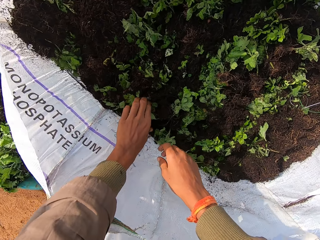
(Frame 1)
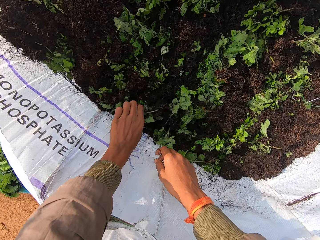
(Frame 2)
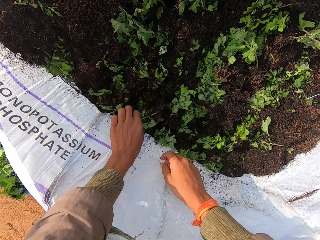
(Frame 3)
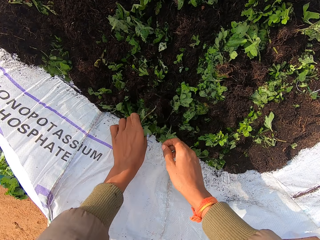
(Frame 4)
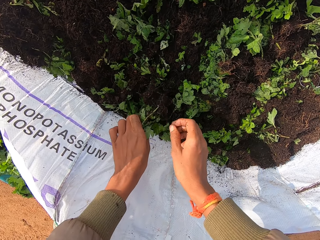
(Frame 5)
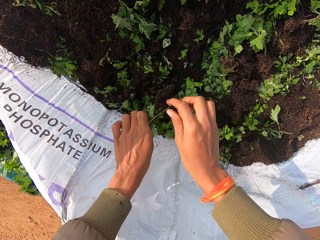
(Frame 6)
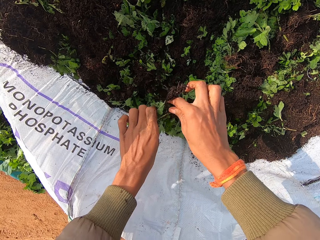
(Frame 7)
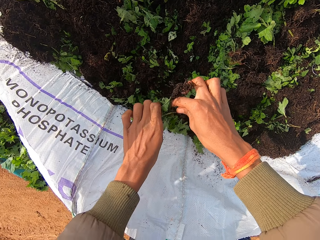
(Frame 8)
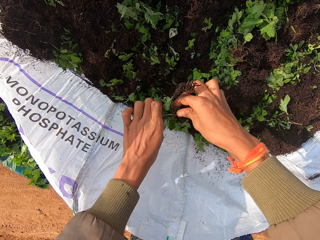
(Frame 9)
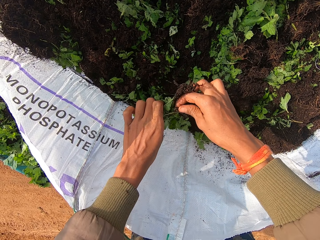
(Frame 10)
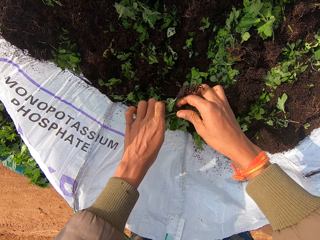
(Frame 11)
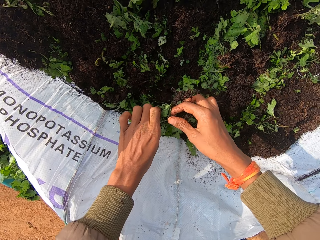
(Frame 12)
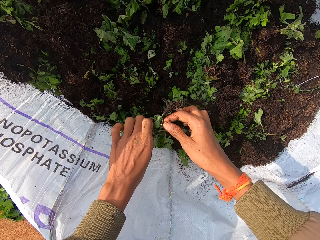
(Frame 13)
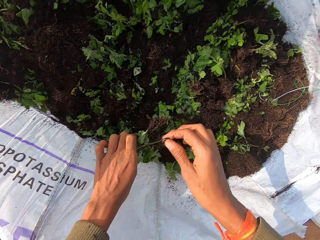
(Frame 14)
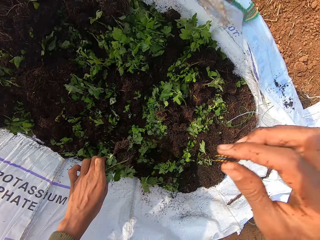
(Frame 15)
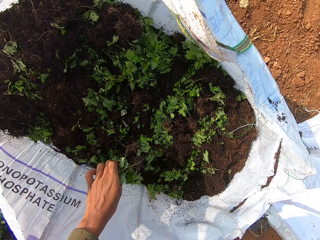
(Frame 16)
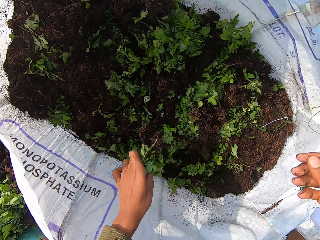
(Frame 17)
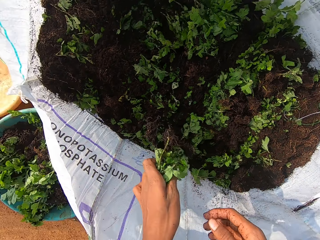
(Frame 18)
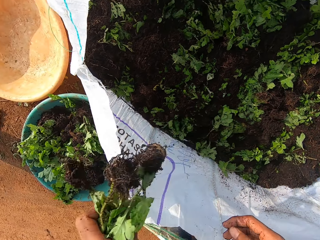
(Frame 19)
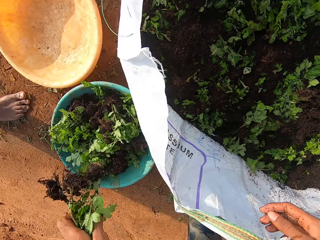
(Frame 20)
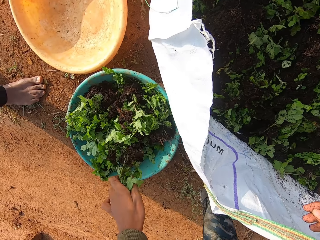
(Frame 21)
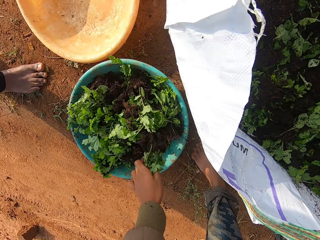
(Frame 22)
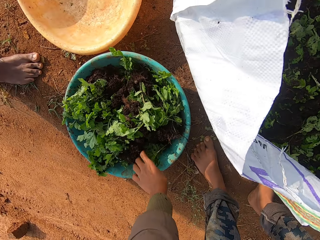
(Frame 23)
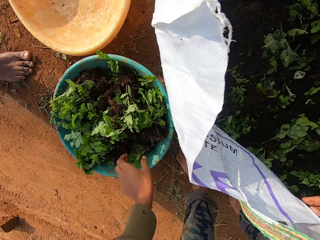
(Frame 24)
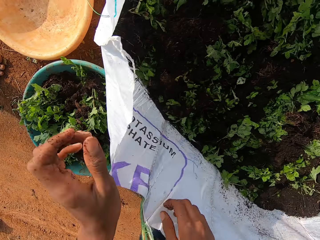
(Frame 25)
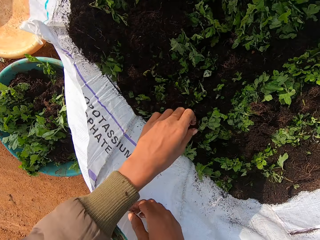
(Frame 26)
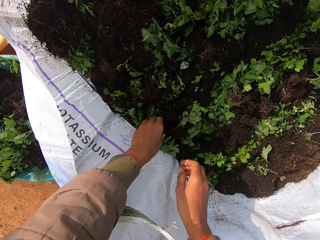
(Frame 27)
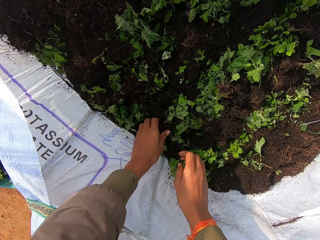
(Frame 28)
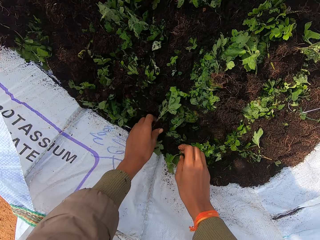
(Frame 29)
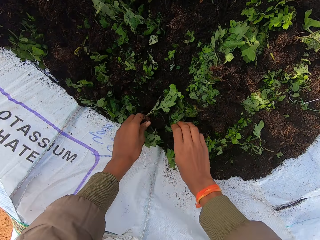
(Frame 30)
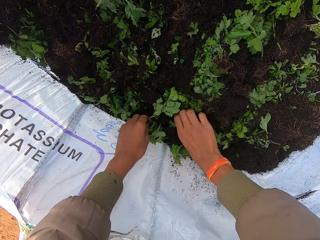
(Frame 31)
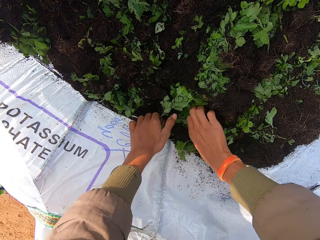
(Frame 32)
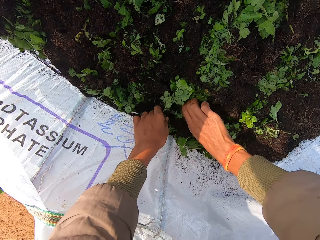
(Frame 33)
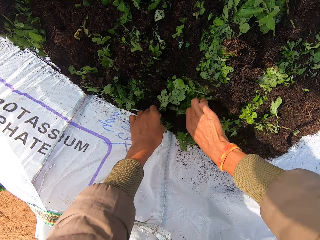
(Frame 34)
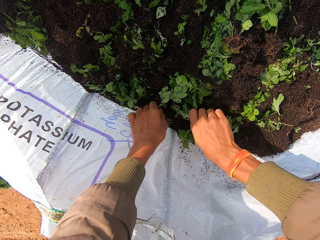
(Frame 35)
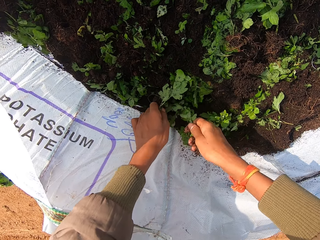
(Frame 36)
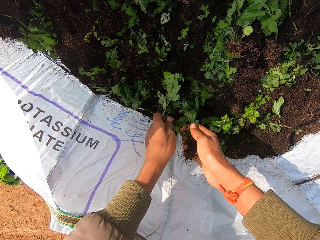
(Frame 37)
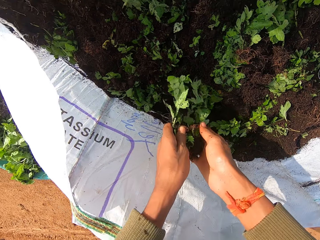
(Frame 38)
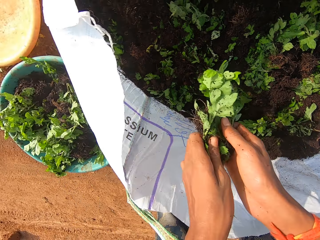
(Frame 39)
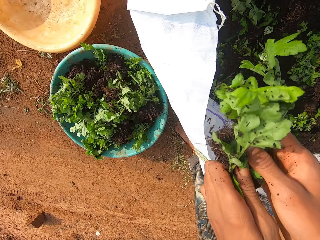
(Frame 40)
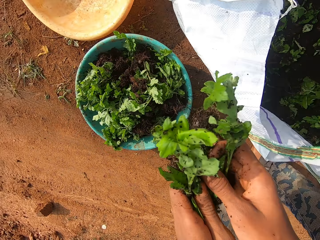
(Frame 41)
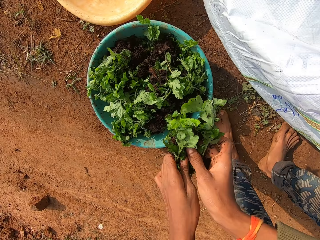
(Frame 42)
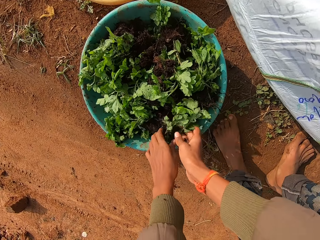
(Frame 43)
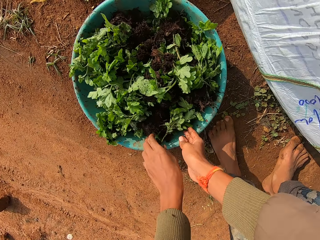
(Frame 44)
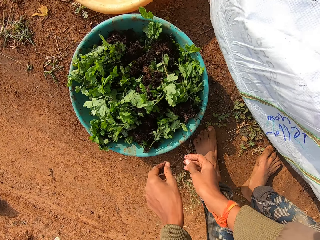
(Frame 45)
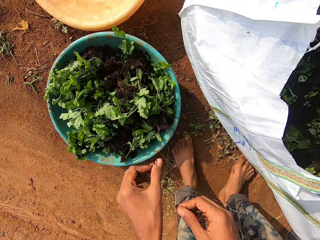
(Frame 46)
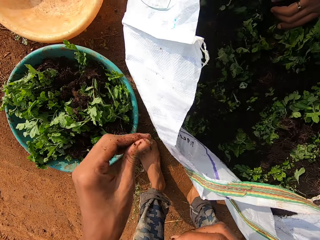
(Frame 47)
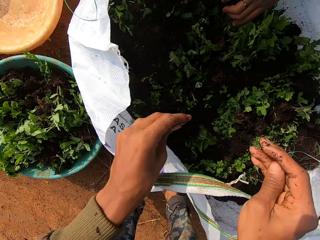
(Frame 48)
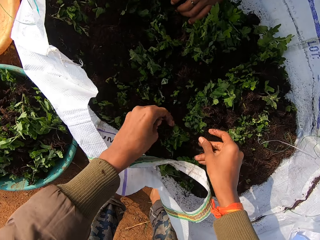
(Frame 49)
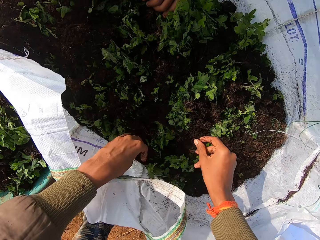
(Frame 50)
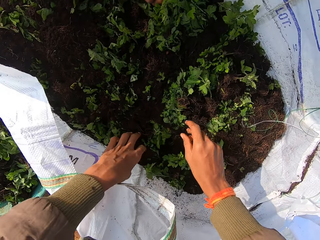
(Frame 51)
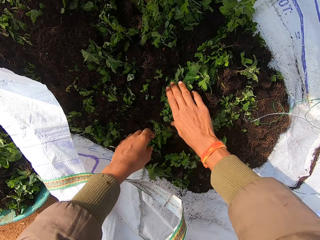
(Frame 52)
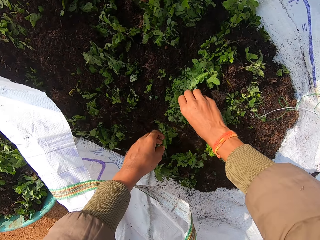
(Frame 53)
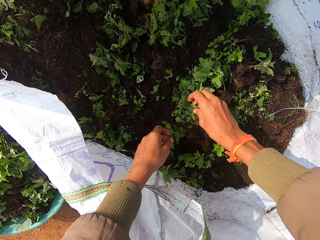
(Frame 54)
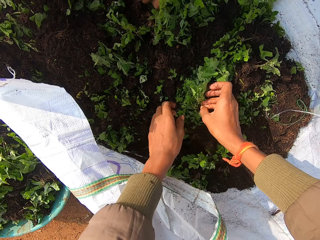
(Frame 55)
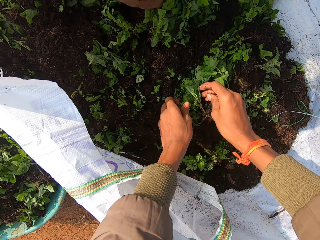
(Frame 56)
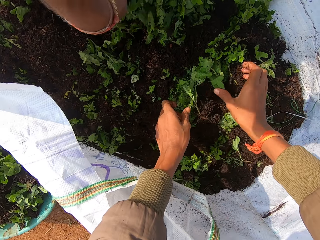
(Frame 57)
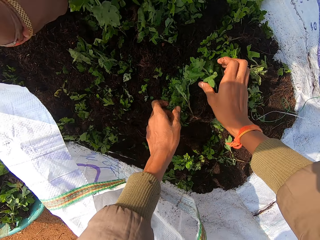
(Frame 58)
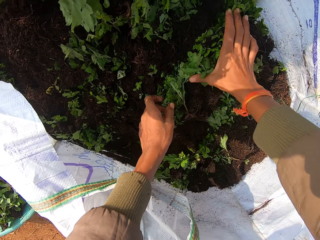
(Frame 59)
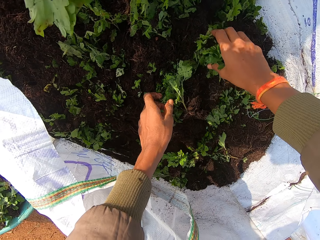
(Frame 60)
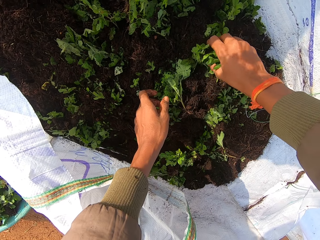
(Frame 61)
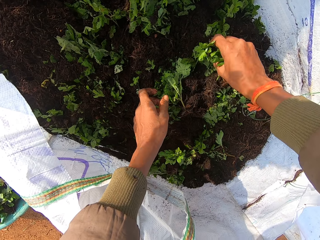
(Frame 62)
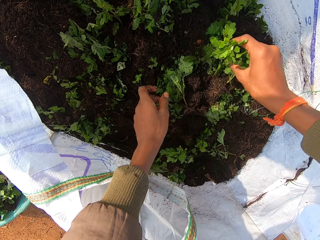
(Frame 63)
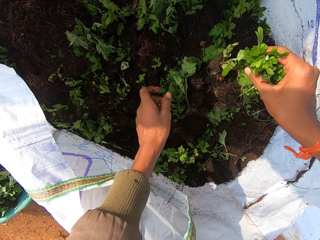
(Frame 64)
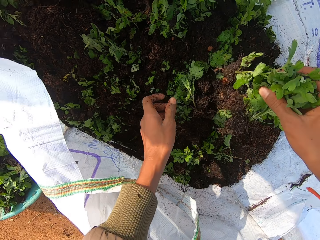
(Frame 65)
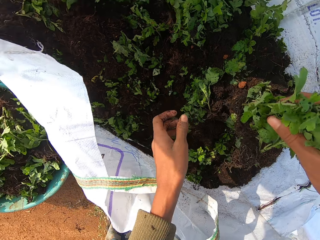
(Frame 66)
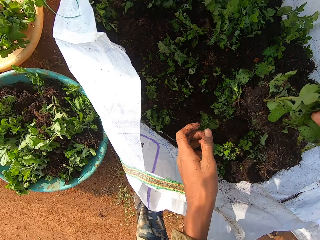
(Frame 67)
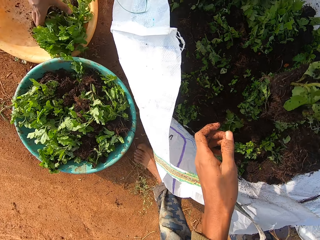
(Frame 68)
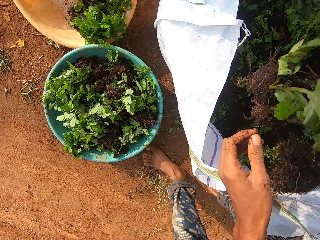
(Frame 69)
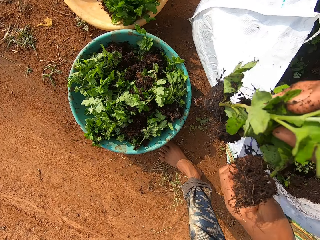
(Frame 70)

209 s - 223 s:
The camera wearer picks vegetables or seedlings from the sack with his left hand. He removes a stone from the vegetables in his left hand with his right hand. He drops the vegetable in the bowl or basin with his left hand. He picks the seedlings from the sack. He puts the seedling in the basin. The man packs vegetables from the sack with his right hand. The camera wearer speaks. He packs the vegetables from the sack with his right hand.

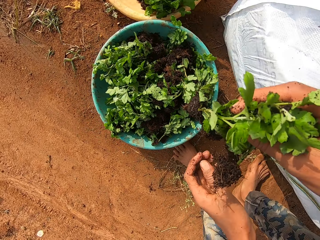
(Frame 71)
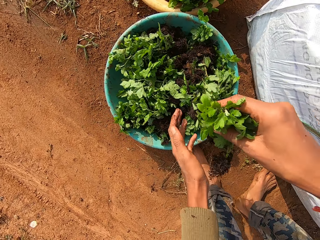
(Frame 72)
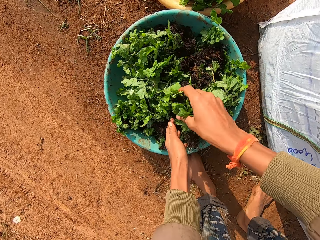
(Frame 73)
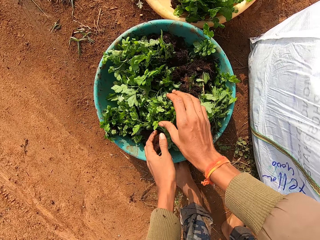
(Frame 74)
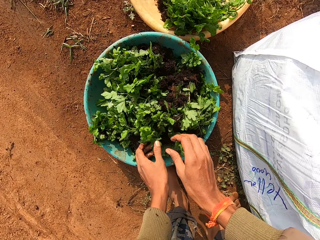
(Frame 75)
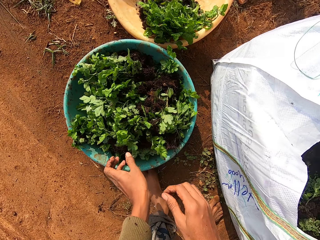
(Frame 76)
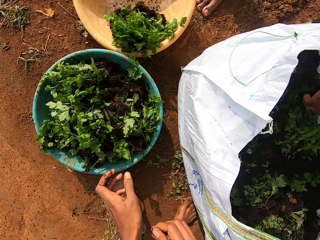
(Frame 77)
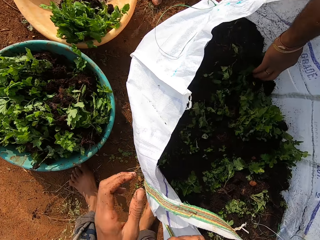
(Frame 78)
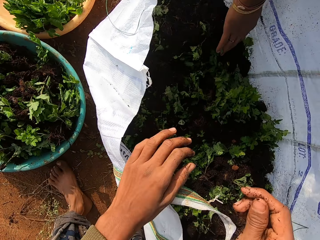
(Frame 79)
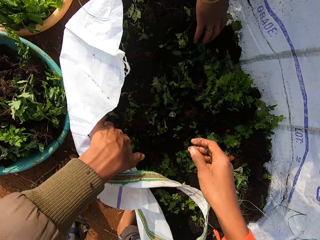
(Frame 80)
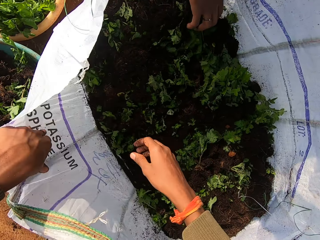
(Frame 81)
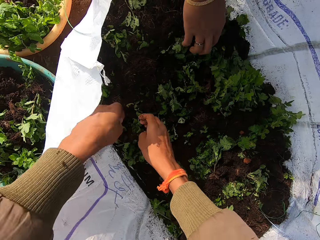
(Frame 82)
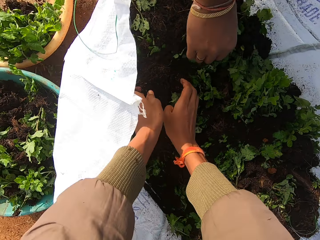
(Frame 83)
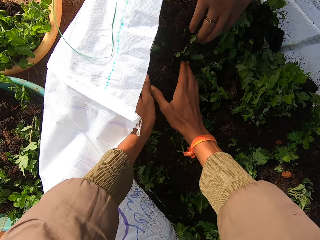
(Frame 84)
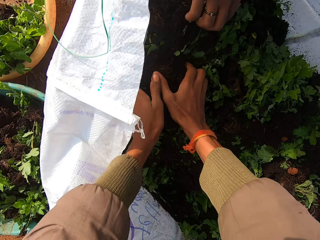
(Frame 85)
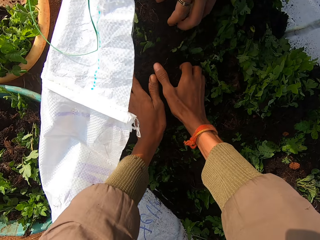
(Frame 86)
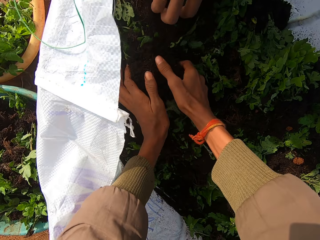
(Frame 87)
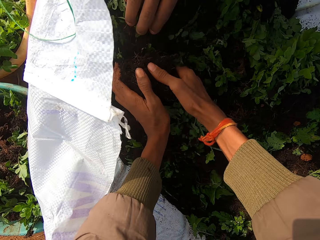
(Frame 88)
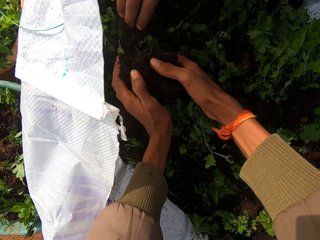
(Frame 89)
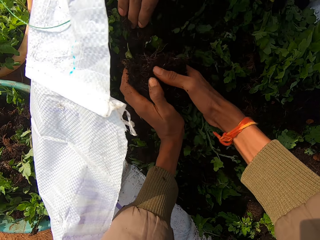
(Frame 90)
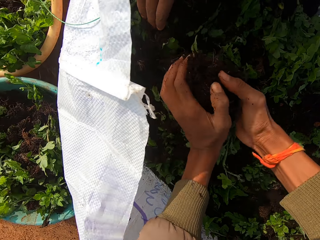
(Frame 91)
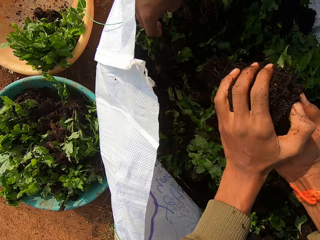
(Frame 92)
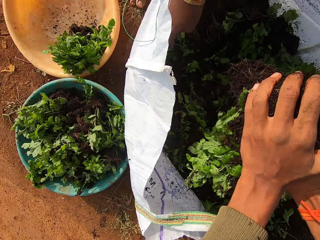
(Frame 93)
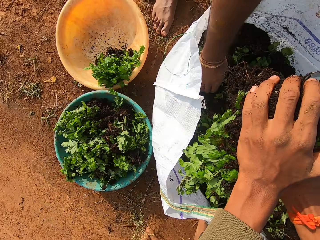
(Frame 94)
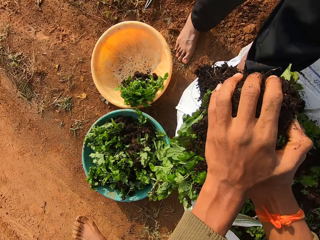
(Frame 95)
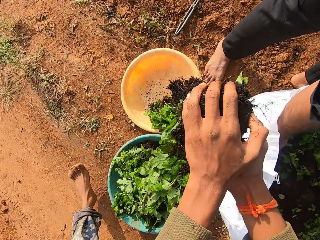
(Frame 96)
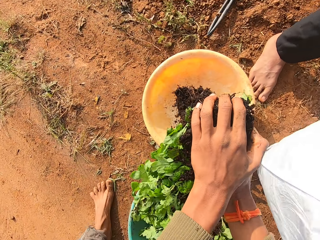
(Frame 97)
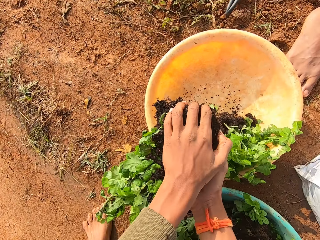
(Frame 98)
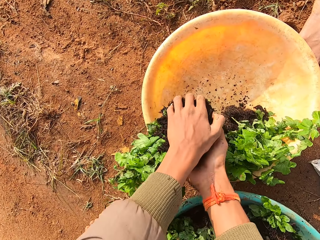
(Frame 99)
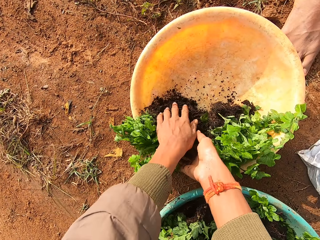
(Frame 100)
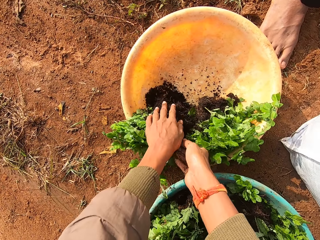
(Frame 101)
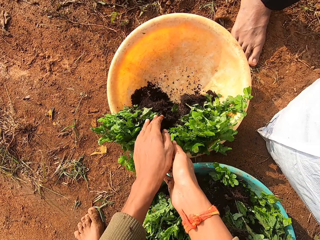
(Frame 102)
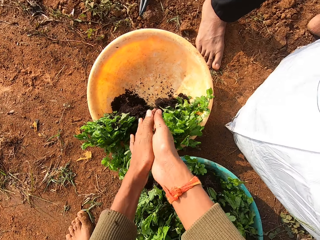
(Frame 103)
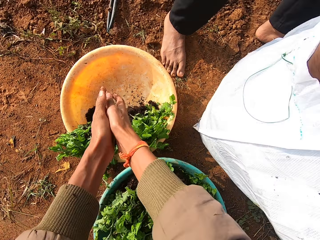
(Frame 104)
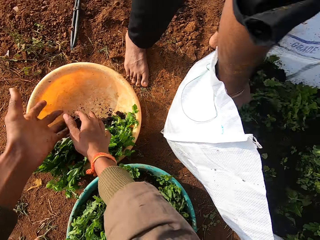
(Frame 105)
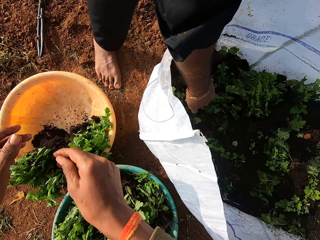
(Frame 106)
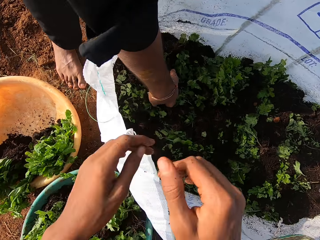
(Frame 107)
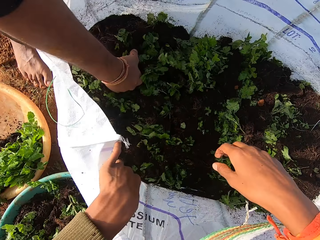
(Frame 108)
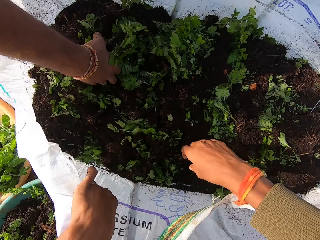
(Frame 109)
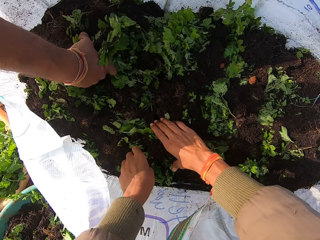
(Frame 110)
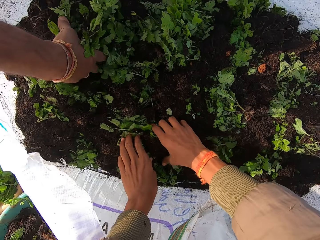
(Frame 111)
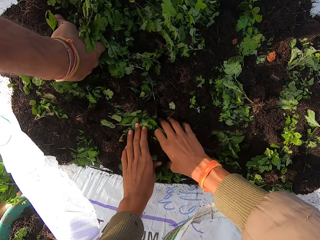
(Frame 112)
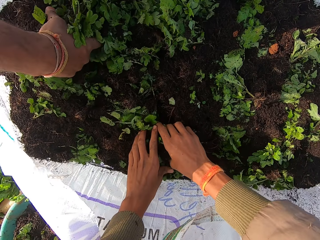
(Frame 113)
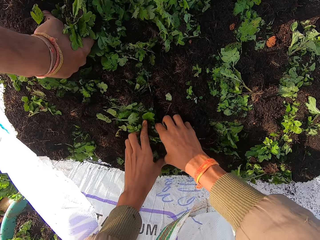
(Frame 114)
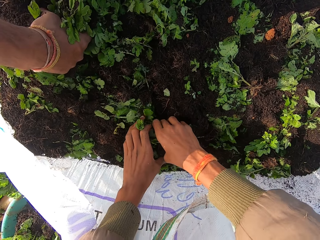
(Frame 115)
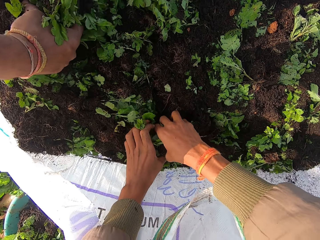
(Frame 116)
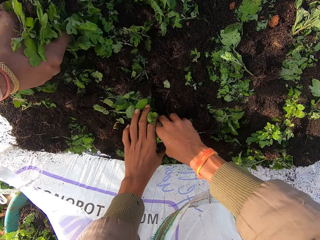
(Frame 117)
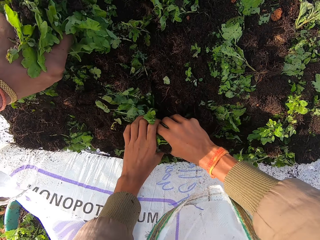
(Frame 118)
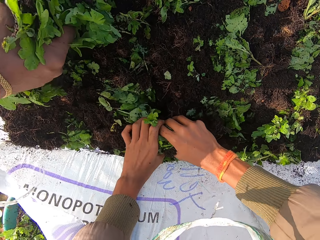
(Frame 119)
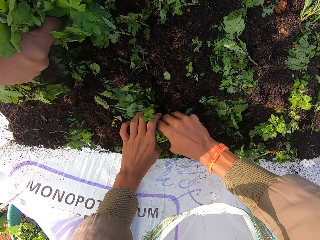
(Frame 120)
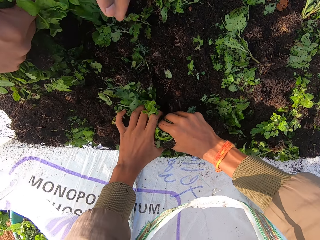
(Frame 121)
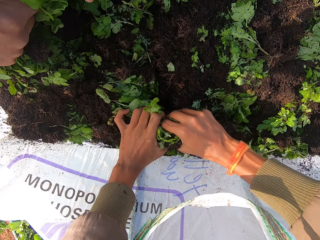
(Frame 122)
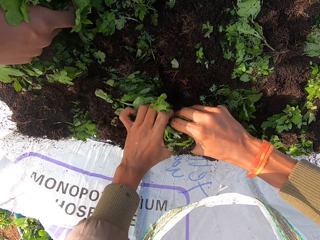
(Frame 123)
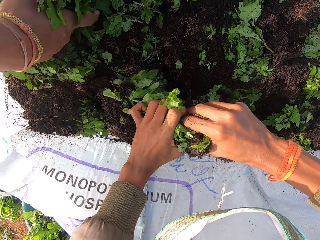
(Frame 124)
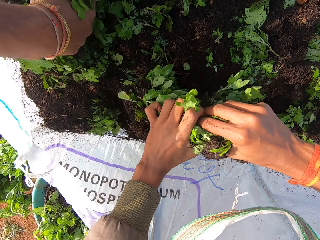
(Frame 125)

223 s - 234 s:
The camera wearer drops the vegetables or seedlings in the bowl on the ground with both hands. He packs the vegetables from the sack with his right hand. He drops the vegetables in the bowl on the ground with both hands. A person picks the seedlings from the sack. The camera wearer picks the seedlings from the sack.
